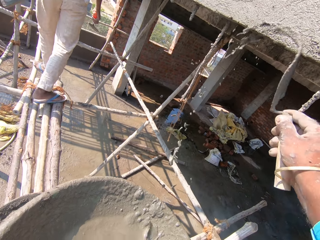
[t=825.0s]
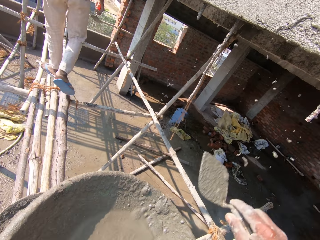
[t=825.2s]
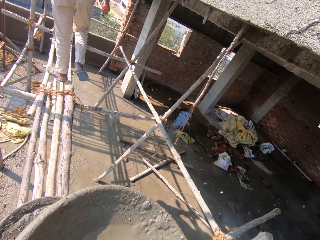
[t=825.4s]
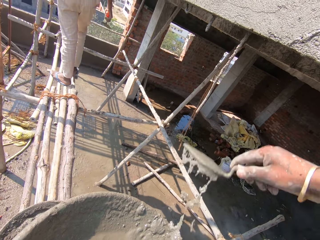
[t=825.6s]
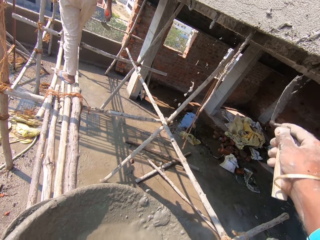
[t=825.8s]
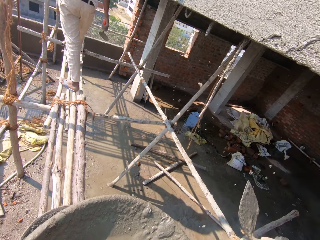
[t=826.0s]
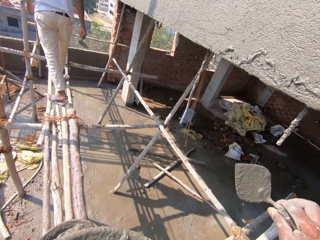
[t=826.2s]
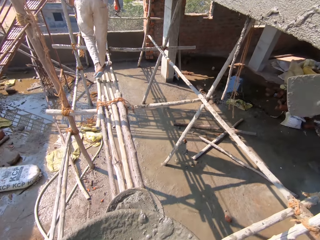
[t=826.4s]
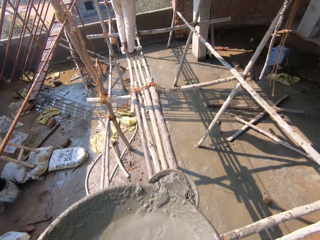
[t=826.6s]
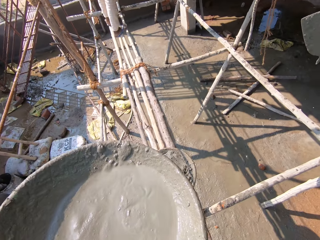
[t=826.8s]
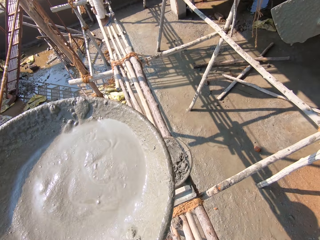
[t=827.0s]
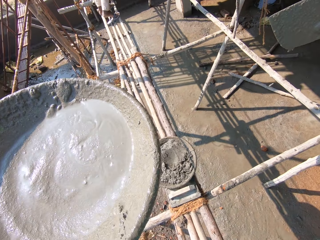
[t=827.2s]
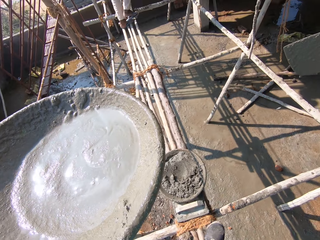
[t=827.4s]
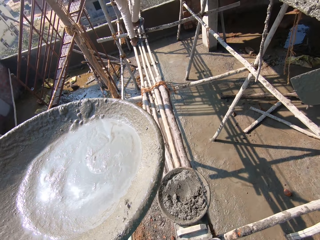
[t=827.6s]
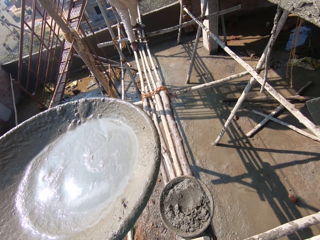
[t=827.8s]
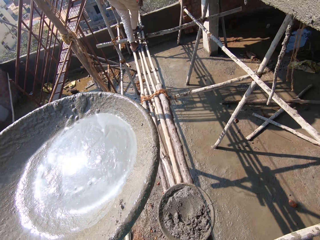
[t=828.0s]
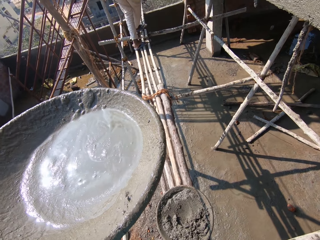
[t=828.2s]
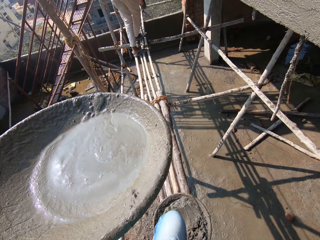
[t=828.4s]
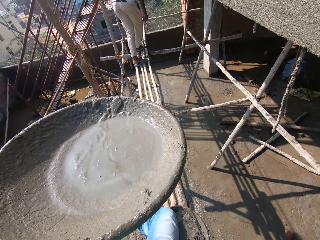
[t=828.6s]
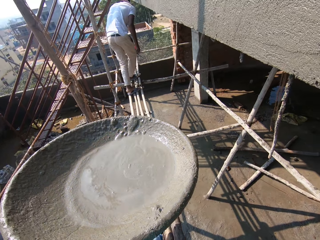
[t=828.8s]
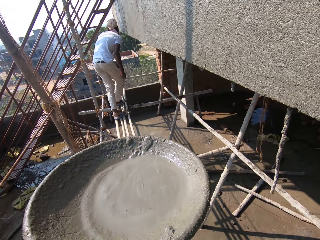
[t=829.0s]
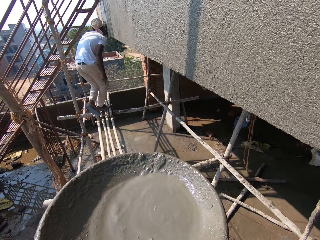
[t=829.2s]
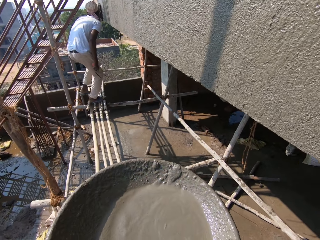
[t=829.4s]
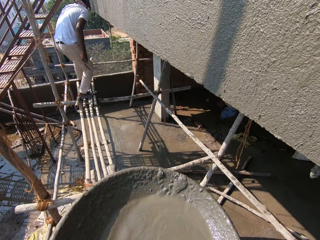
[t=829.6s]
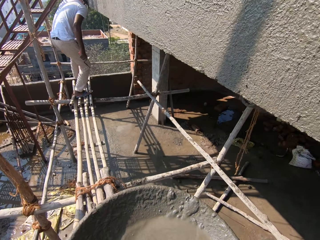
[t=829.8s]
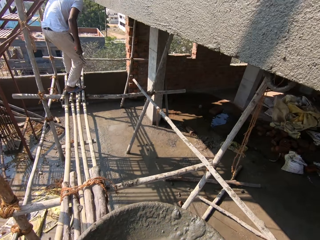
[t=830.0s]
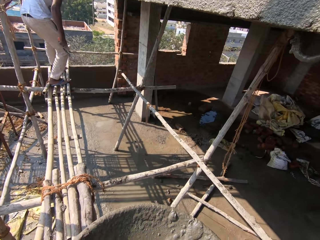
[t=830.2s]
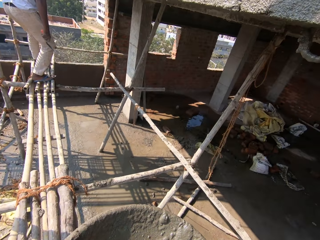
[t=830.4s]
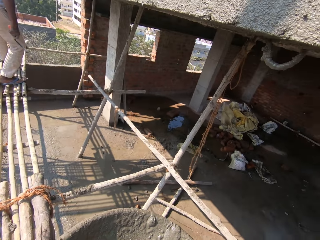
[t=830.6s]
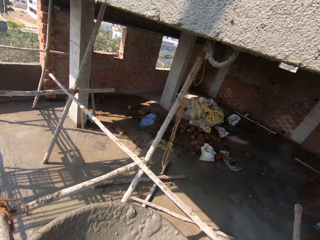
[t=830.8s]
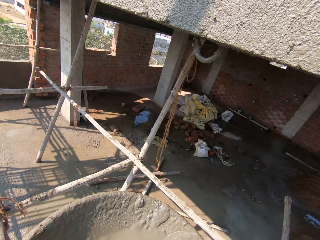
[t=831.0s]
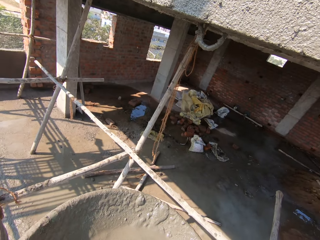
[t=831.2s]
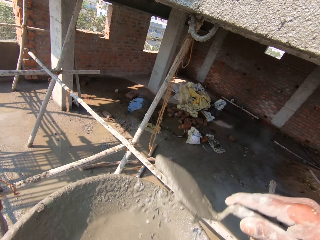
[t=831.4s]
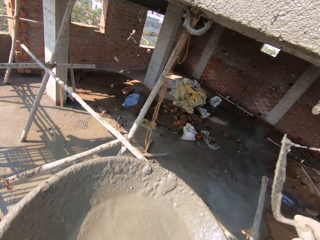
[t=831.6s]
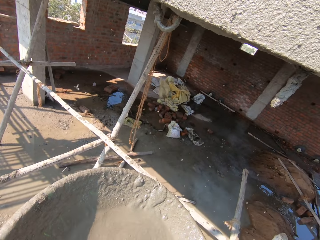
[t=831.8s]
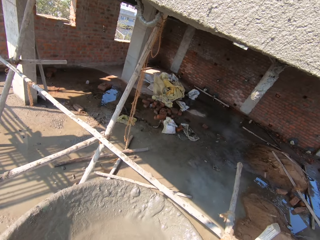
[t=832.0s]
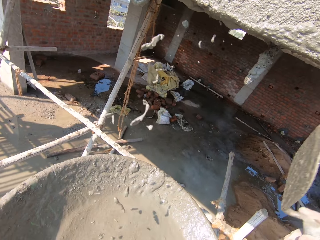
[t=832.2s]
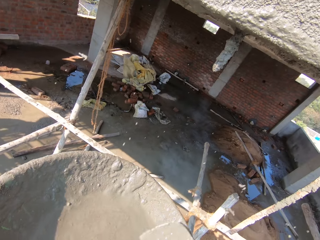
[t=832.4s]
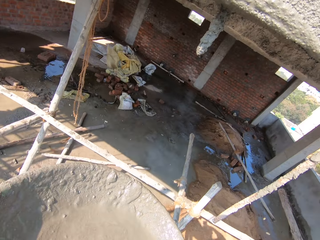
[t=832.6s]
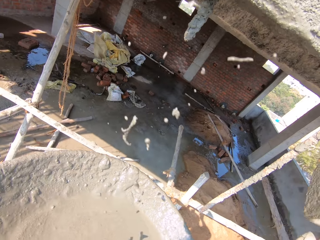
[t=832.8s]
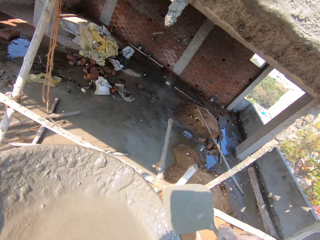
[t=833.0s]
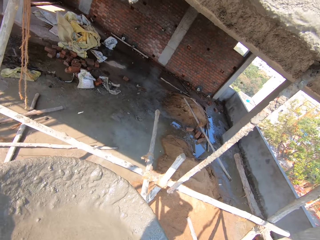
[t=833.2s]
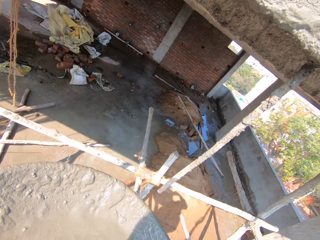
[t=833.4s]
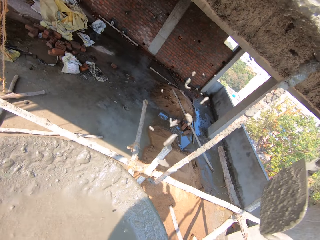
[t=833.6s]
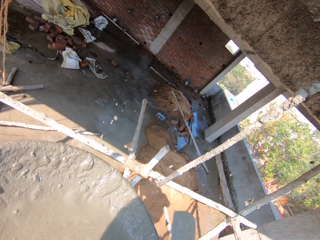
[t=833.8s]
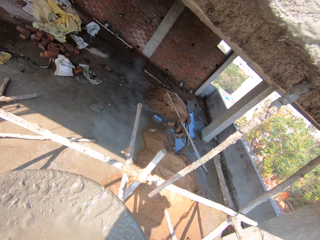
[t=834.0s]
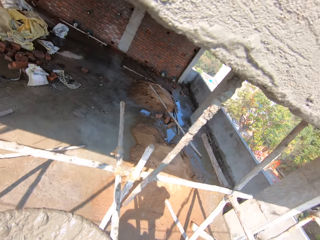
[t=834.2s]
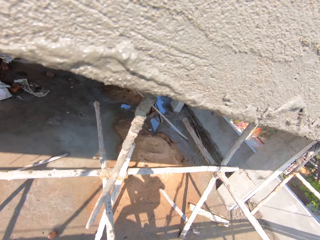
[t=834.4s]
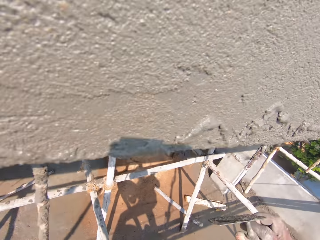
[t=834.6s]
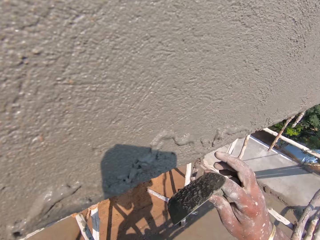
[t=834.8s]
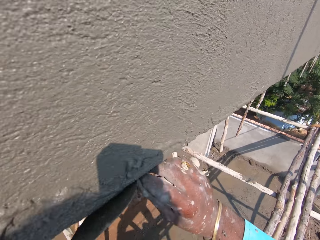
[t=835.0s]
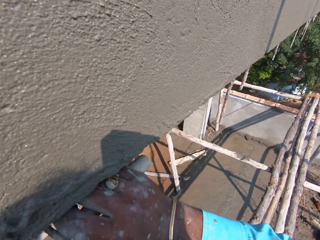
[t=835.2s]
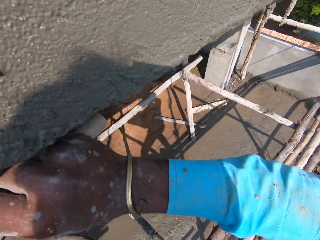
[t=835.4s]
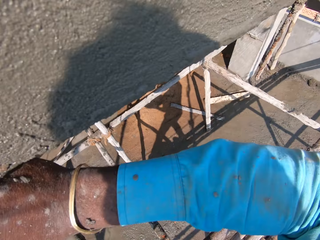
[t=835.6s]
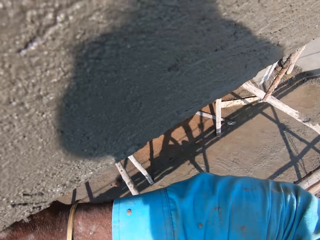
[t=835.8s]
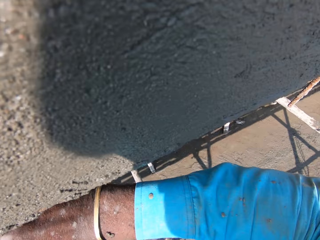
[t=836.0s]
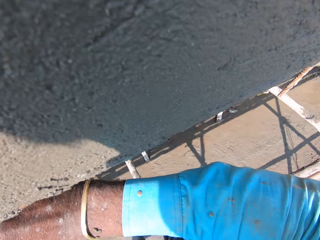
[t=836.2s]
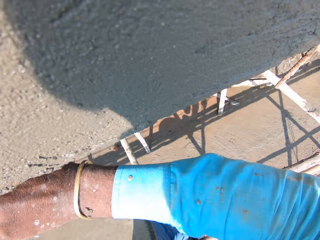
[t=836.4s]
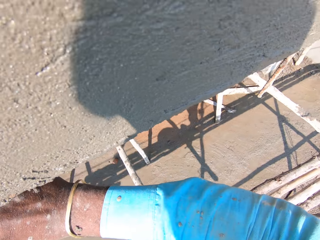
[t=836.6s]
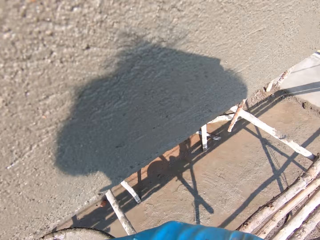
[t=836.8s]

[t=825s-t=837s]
The camera wearer rests his right hand on the wall. He looks around. He walks on the scaffolding. He pours concrete mix from the pan in his left hand on the wall with the trowel in his right hand. He looks around.

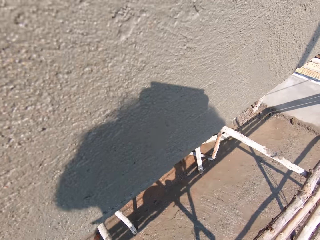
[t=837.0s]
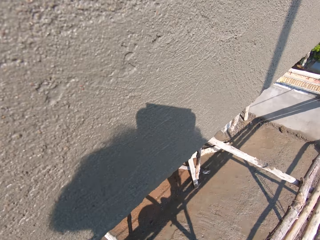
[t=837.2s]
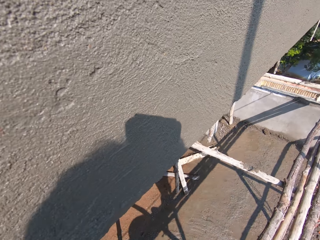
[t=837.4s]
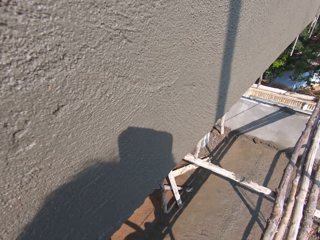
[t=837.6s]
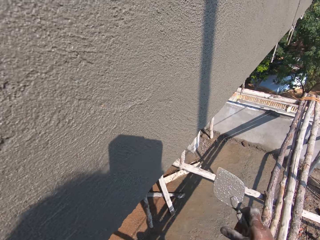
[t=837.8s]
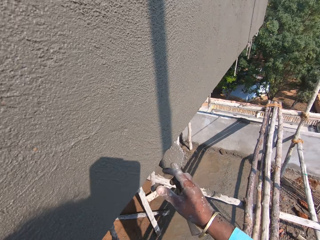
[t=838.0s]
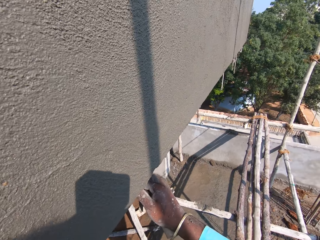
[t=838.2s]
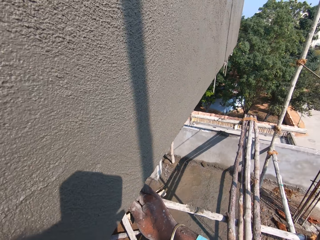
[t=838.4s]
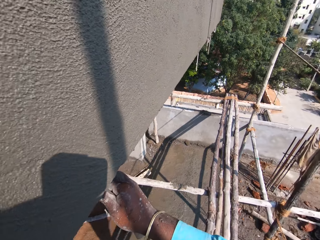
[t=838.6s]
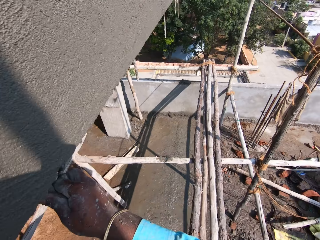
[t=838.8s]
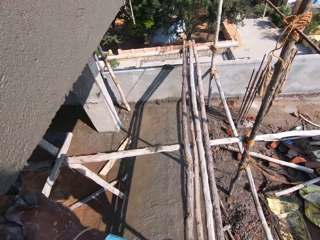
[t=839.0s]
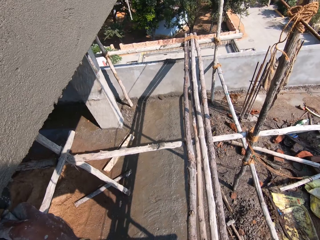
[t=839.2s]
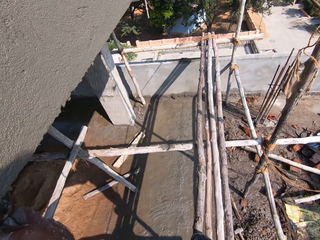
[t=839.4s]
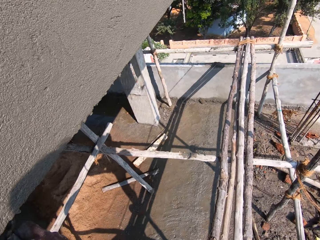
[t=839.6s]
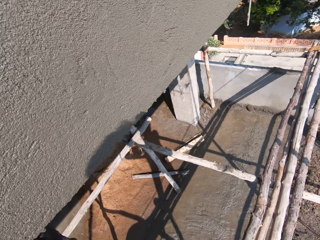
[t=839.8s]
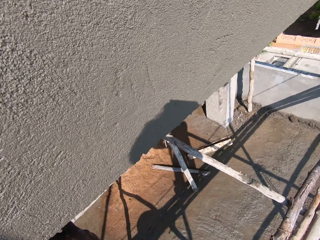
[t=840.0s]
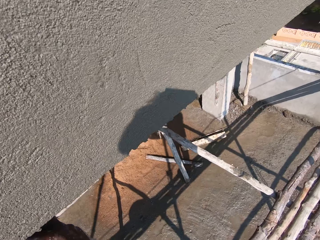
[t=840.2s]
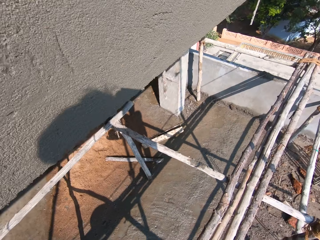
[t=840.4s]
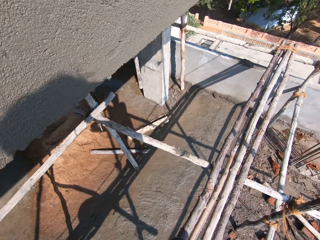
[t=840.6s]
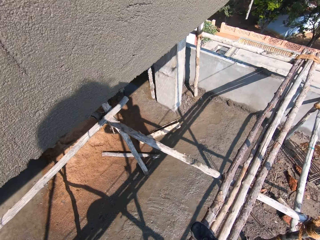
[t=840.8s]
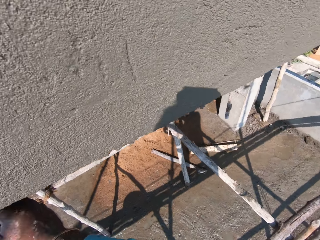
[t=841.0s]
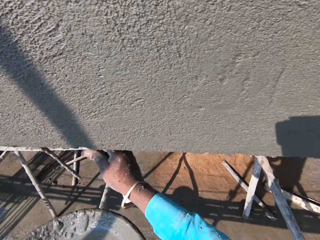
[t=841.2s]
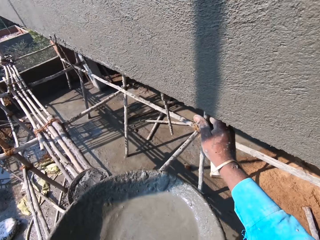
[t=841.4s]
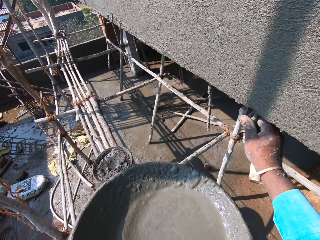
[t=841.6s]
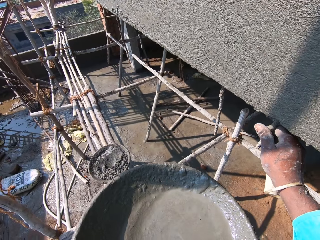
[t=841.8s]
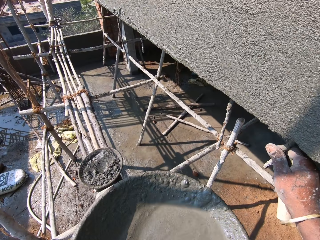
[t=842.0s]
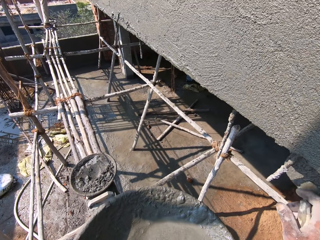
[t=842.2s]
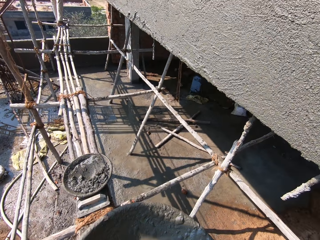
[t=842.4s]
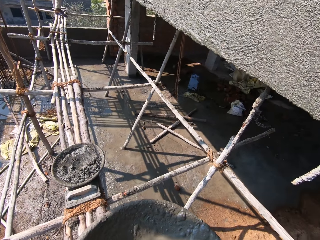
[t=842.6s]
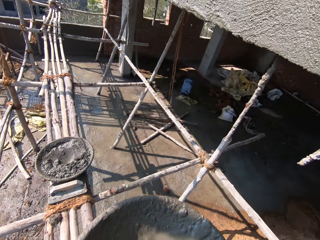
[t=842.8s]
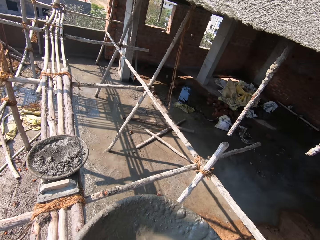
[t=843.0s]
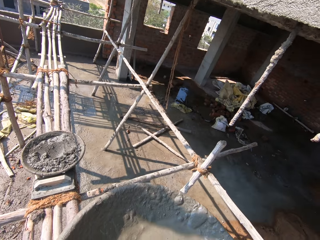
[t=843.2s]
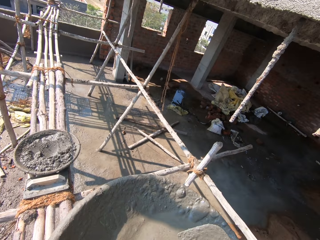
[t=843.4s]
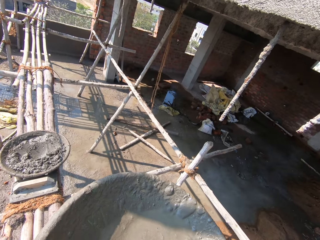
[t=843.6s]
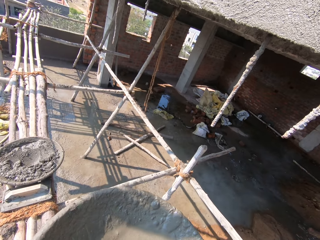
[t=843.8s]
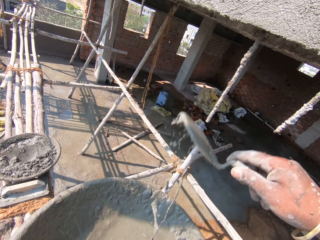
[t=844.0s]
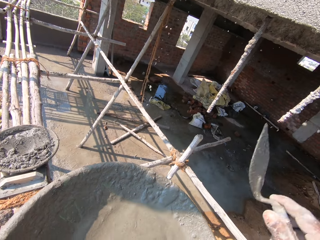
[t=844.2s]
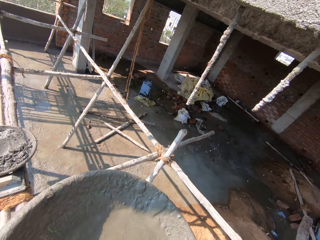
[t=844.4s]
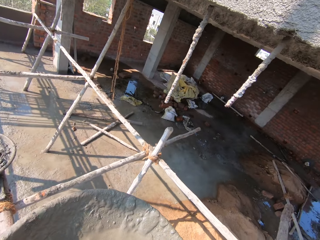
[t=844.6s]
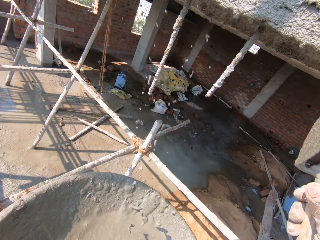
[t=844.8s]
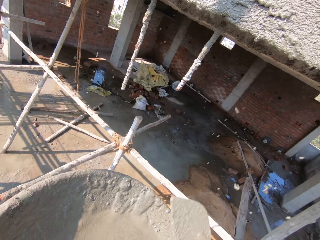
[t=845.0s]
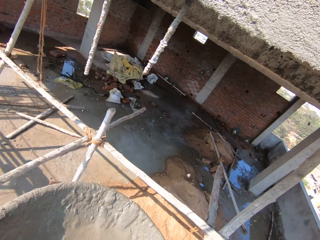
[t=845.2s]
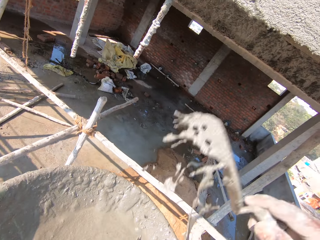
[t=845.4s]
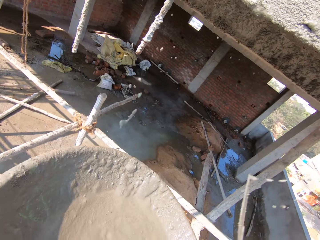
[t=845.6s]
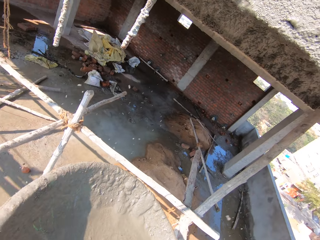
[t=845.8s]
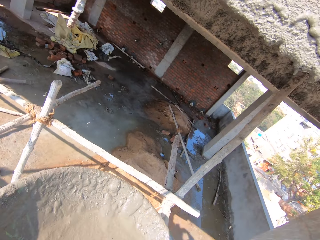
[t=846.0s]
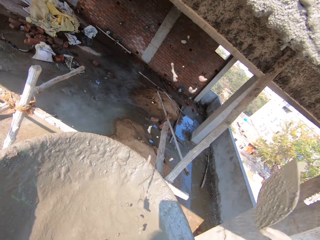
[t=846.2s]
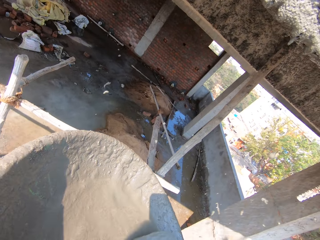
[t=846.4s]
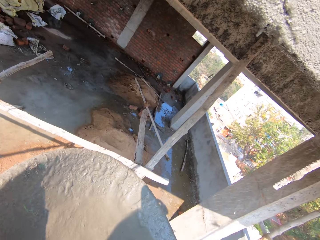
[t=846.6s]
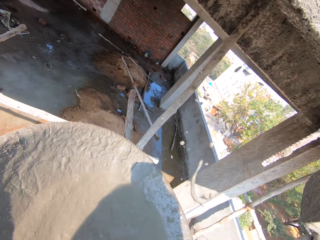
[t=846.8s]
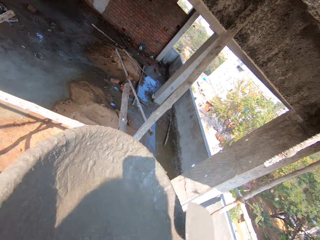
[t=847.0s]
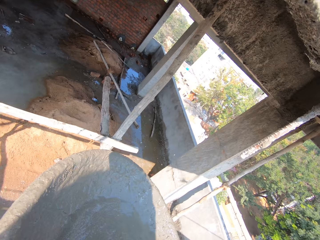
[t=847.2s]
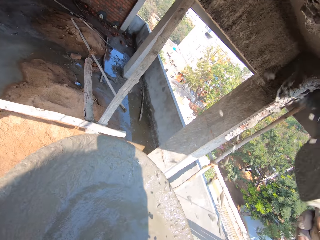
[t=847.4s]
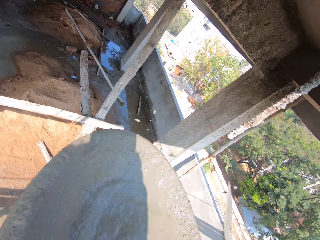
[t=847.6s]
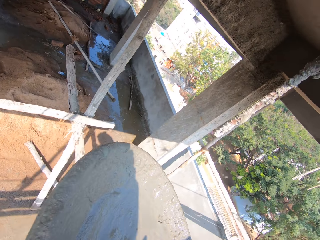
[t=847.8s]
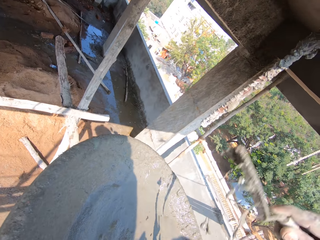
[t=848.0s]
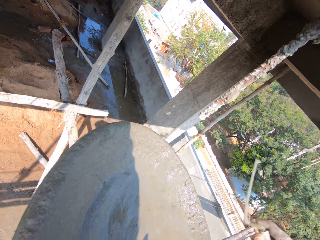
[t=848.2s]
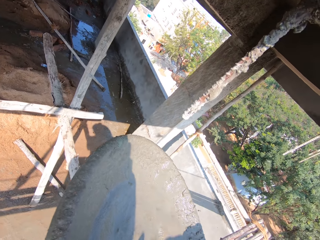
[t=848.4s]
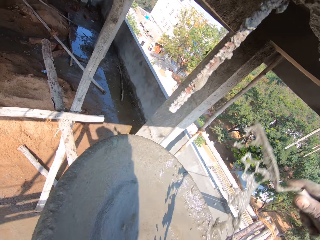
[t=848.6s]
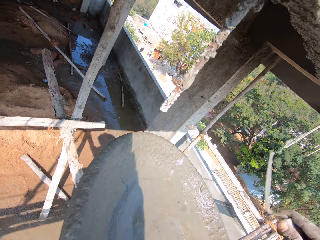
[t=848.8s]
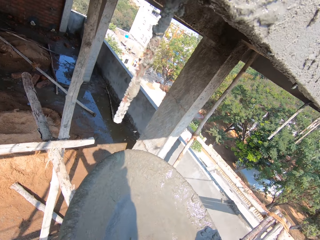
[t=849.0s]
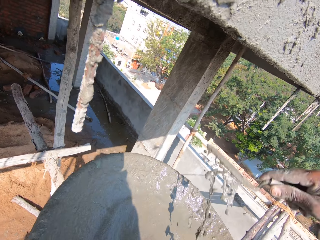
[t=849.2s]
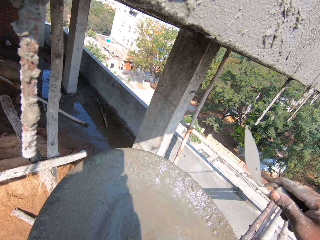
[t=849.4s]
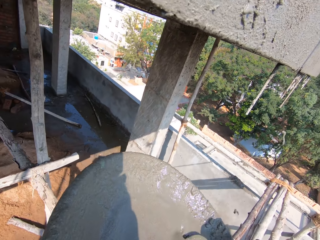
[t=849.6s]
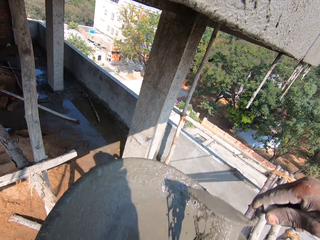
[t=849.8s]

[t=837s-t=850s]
The camera wearer holds a rod on the wall with his right hand. He walks around. He looks around. He pours concrete mix from the pan in his left hand on the wall with the trowel in his right hand.
